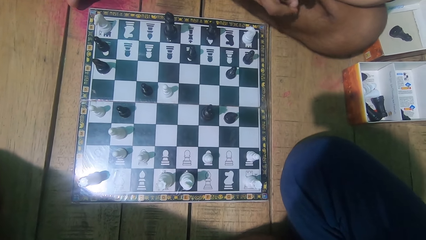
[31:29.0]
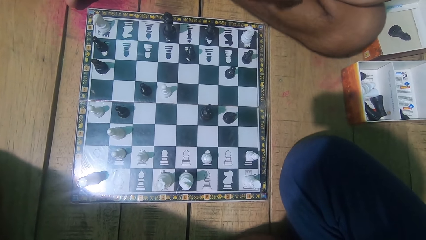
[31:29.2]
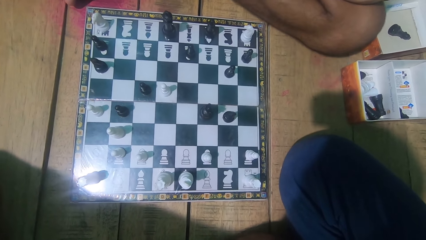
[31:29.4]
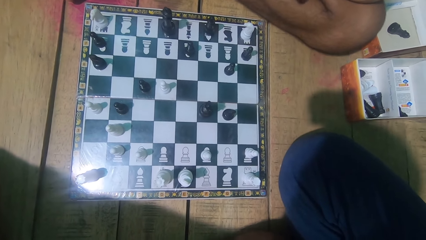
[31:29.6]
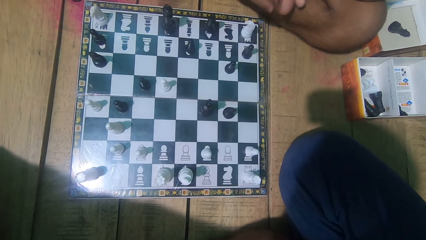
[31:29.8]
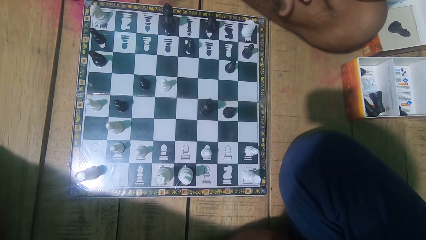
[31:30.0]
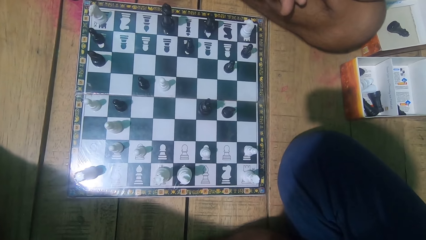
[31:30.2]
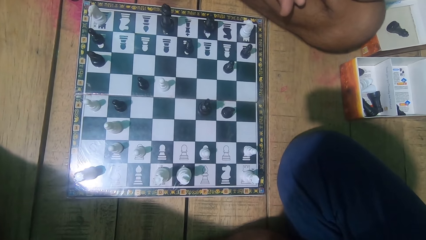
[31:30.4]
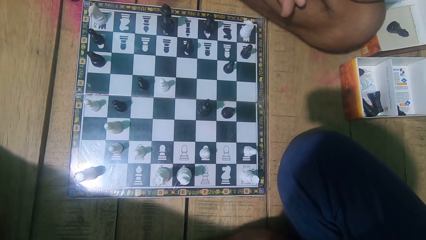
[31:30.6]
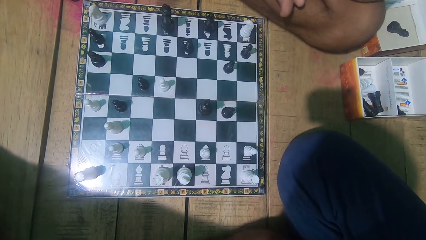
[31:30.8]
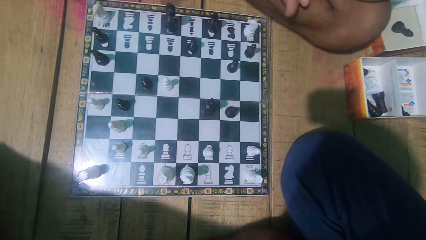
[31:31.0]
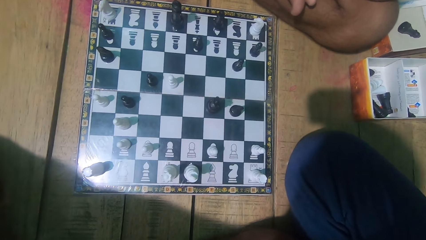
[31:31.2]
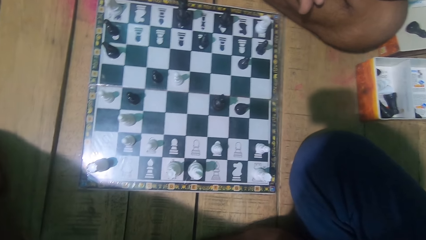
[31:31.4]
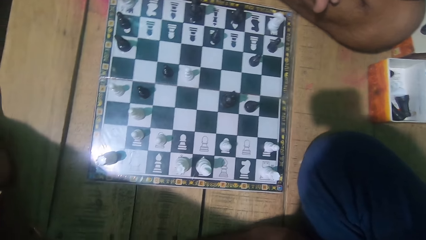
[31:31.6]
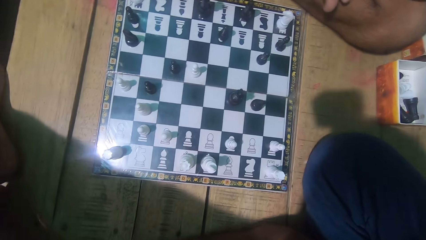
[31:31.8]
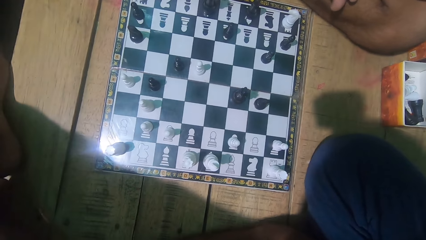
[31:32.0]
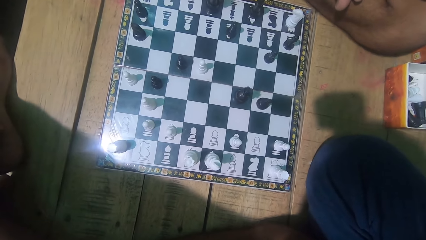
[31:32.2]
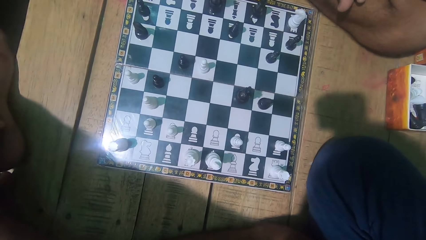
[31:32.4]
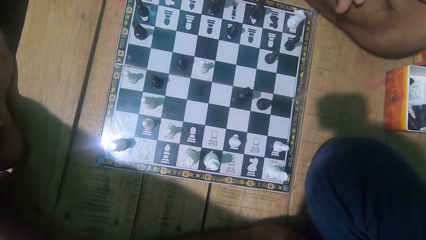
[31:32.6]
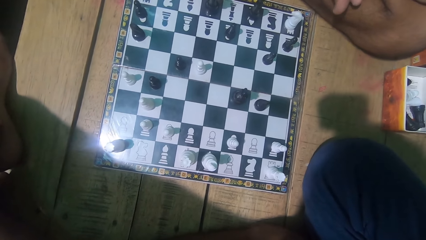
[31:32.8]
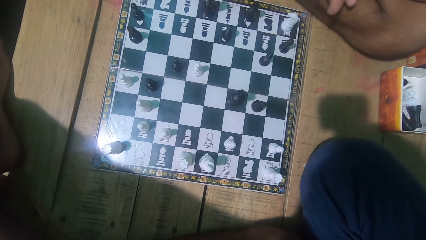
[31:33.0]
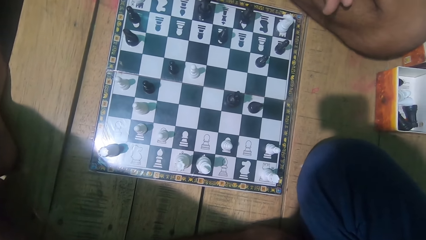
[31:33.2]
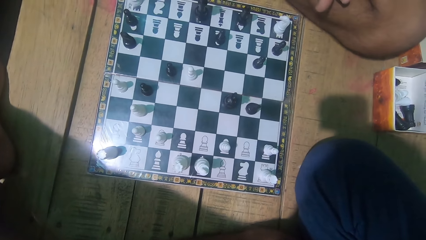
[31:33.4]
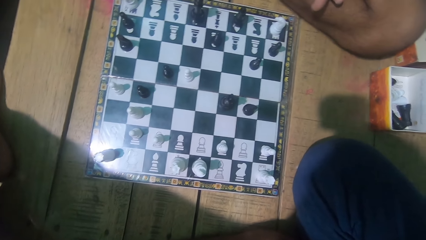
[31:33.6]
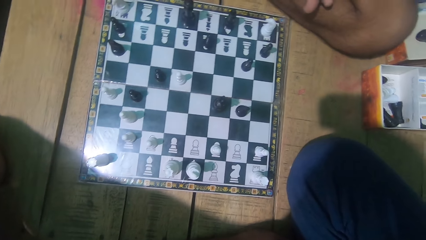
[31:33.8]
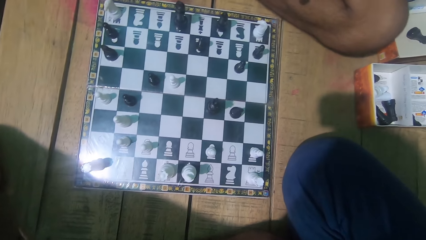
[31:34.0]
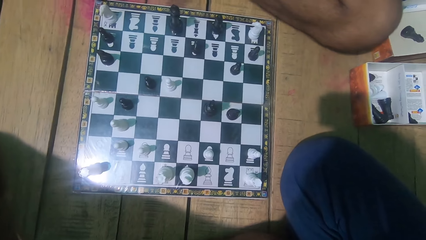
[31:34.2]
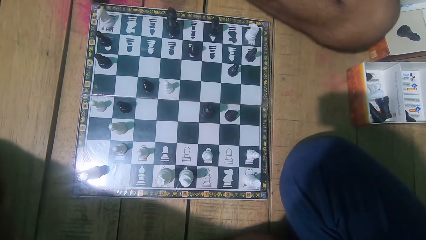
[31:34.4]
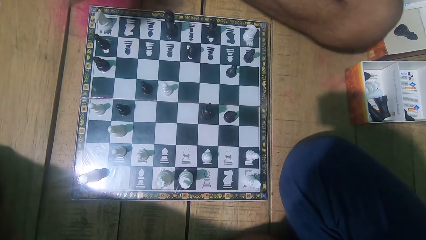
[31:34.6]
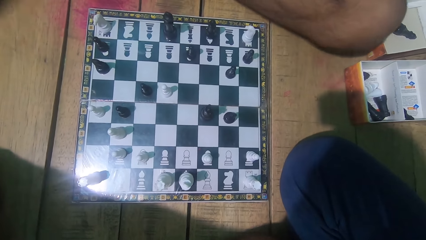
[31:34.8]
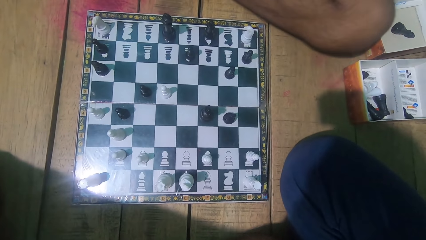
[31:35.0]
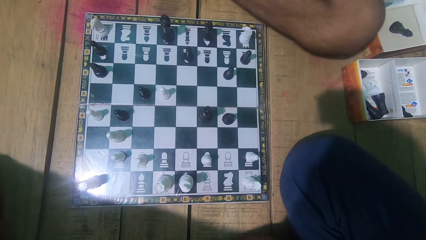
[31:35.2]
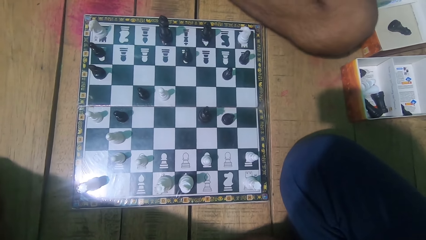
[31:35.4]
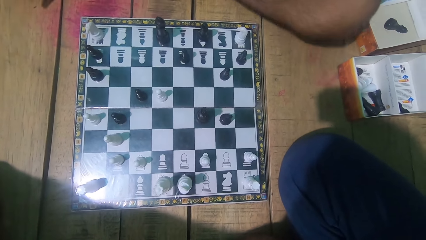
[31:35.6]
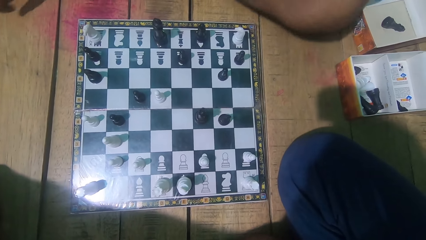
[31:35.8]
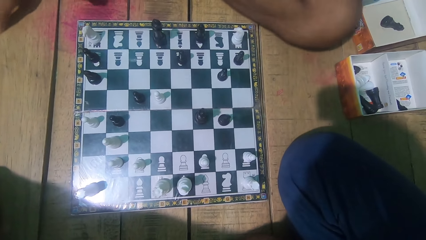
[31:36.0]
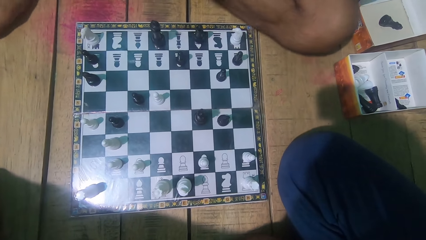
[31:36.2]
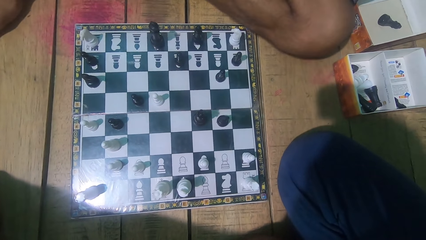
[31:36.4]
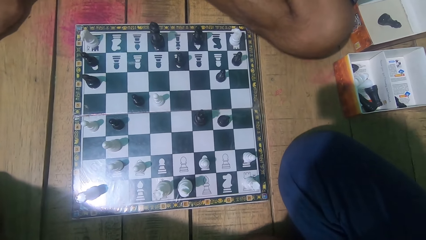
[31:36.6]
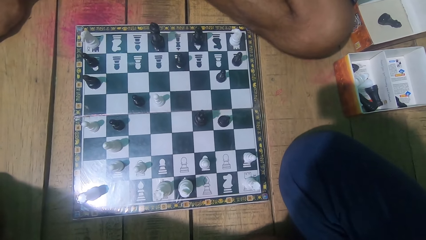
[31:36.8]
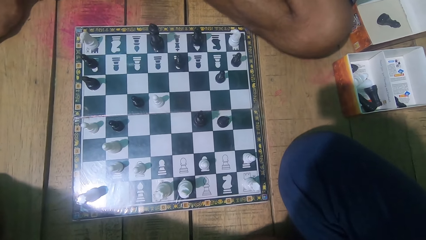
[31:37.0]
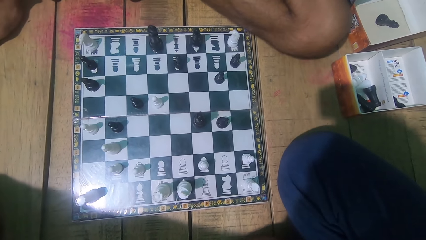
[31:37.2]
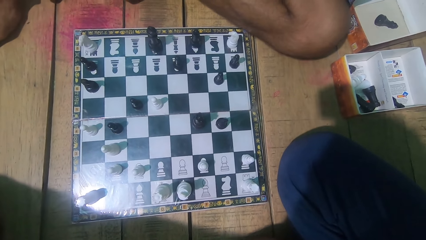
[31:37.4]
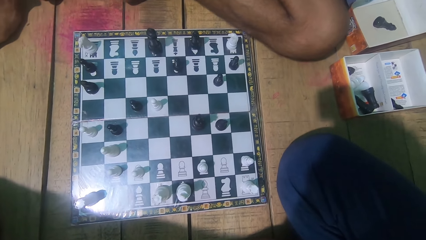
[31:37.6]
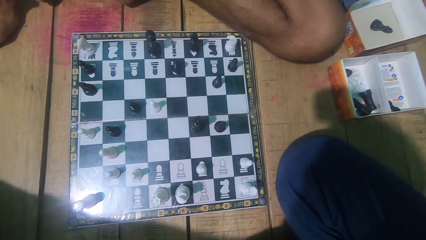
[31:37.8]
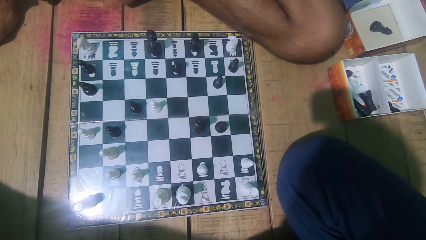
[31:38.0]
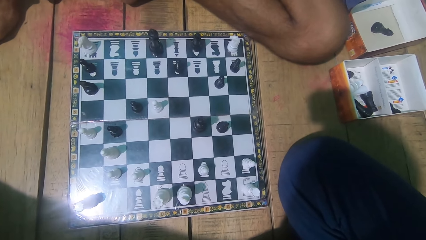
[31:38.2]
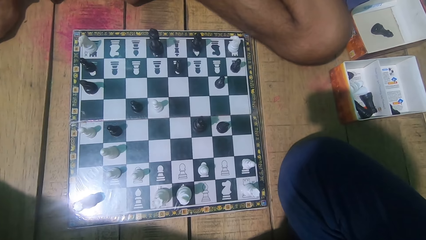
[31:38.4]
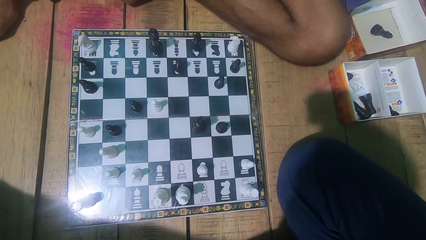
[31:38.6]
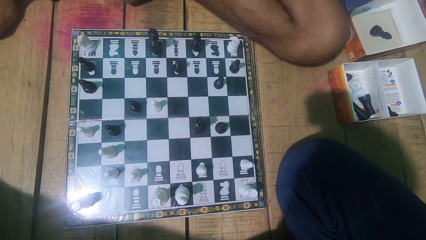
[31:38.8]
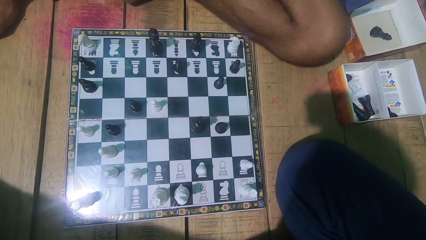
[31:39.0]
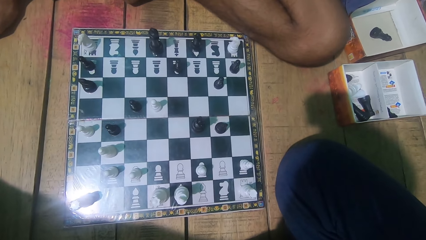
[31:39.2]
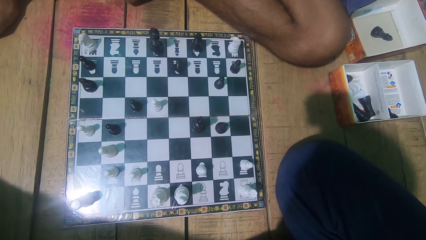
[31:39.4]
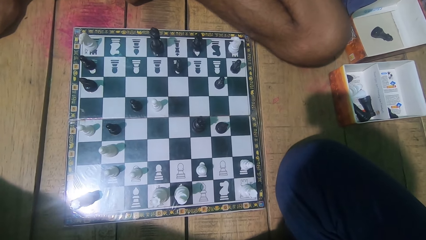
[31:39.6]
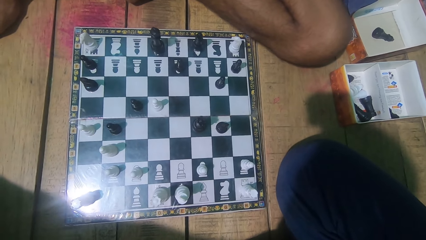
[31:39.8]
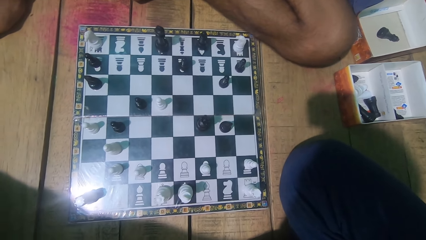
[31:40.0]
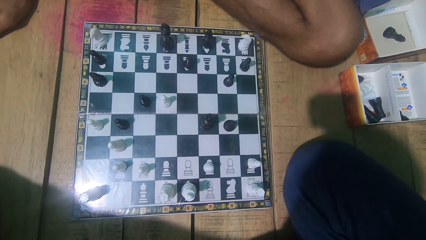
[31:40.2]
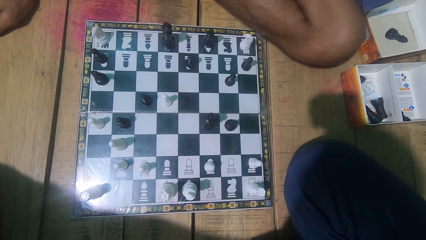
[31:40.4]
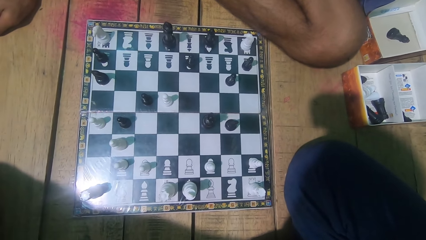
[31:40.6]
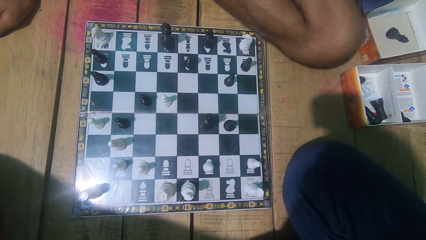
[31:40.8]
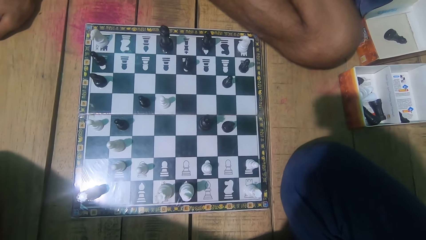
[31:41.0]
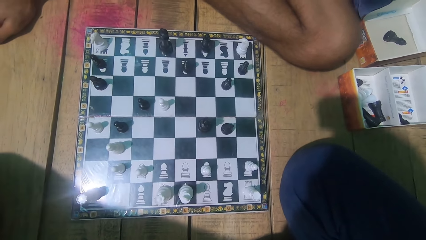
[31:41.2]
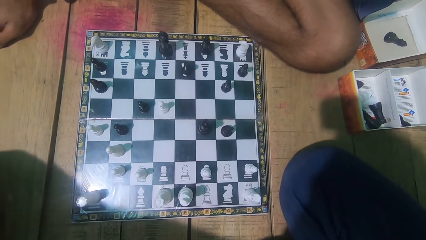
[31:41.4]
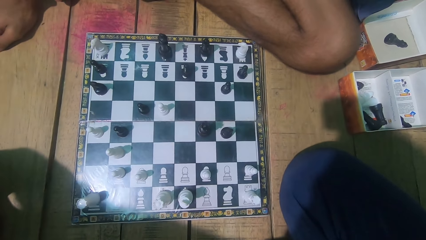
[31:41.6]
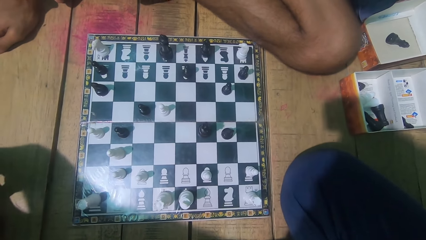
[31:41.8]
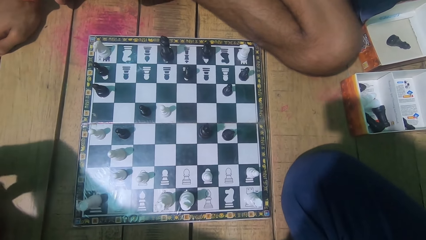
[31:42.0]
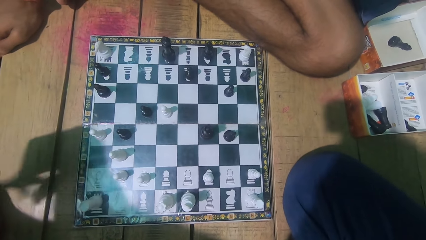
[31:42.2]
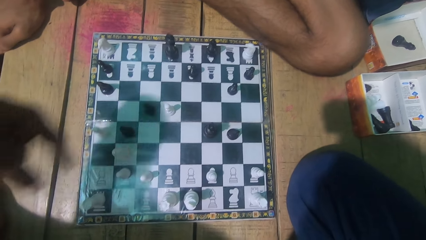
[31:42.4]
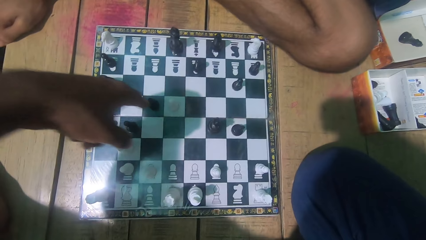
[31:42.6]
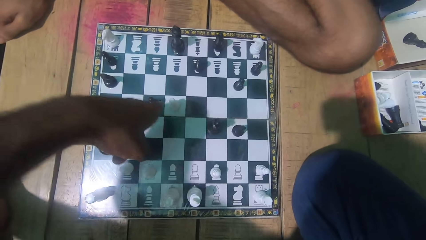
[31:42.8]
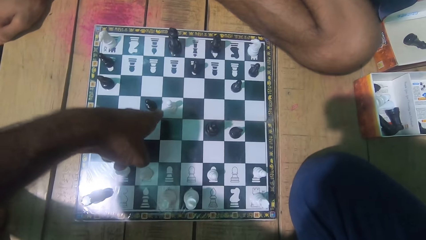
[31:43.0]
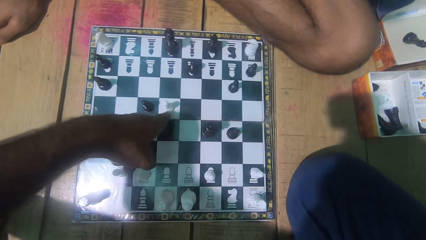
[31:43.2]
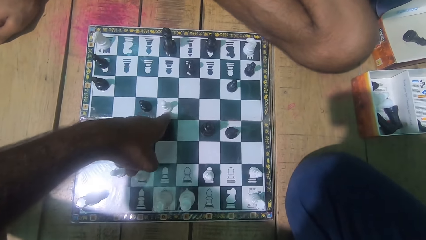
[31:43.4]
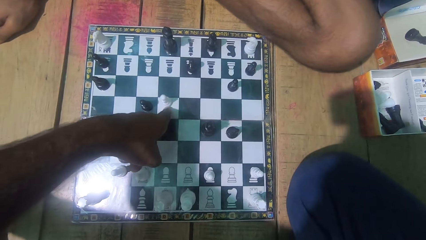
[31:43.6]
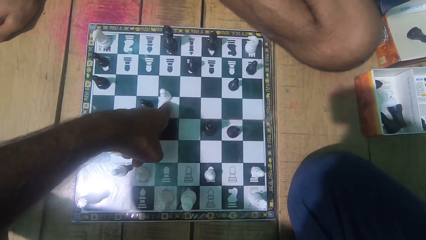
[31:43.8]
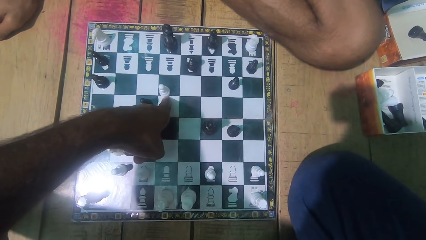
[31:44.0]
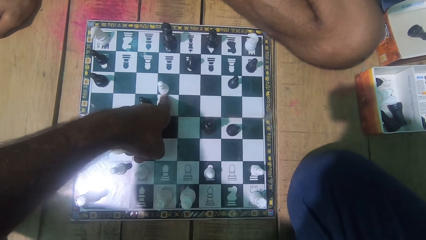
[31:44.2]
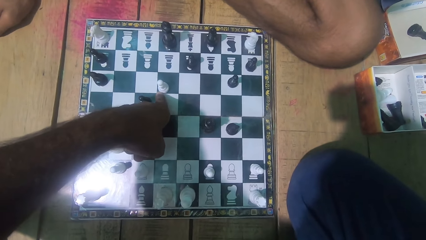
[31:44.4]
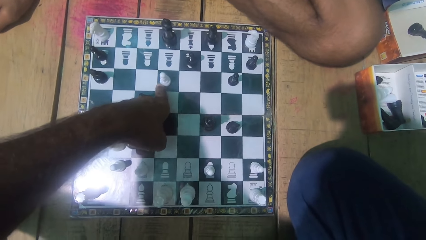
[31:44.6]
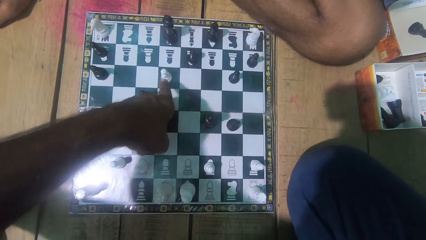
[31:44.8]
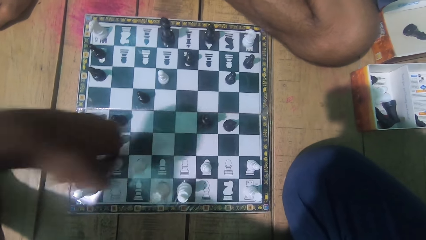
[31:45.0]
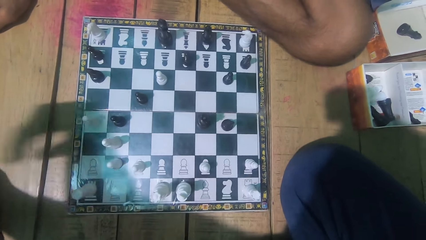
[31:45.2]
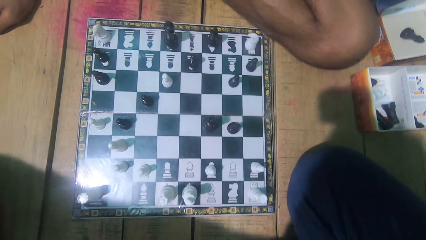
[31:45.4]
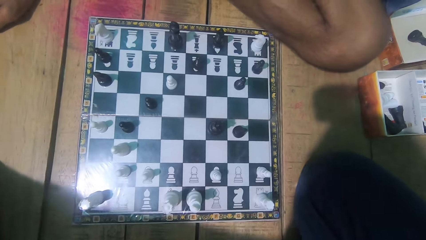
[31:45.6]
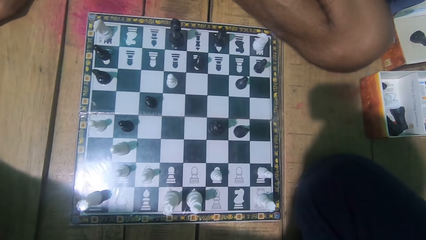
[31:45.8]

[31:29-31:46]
The camera wearer looks at the chess game with a man. They play the chess game. They push the chess piece.
